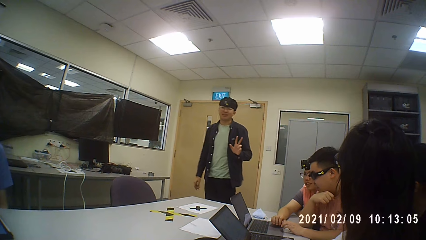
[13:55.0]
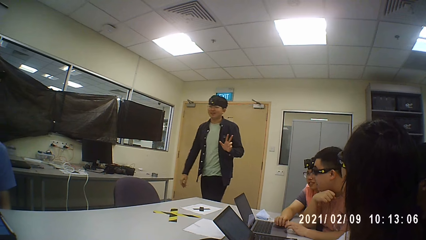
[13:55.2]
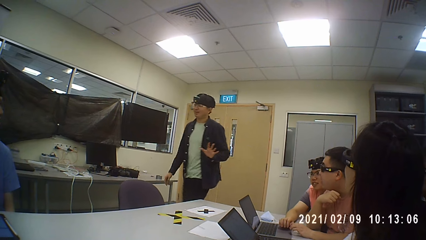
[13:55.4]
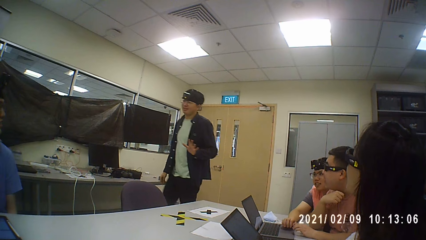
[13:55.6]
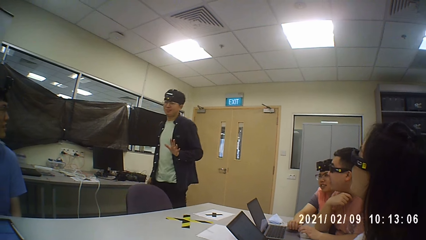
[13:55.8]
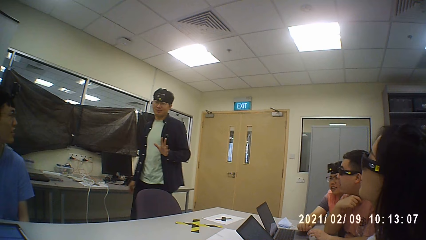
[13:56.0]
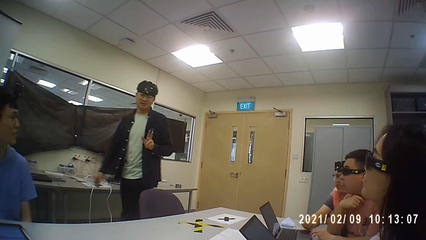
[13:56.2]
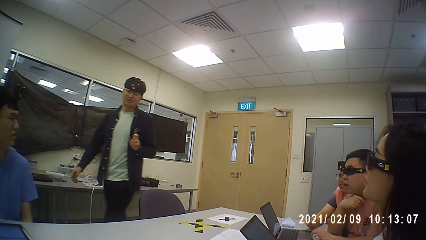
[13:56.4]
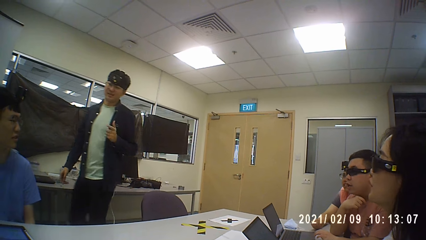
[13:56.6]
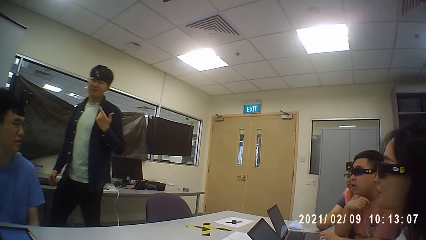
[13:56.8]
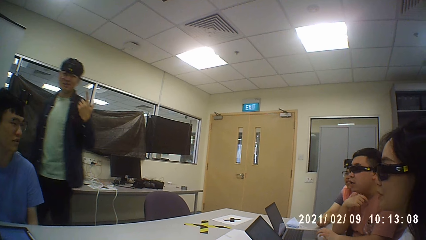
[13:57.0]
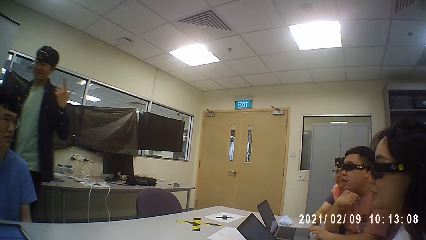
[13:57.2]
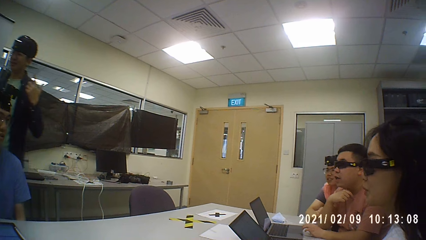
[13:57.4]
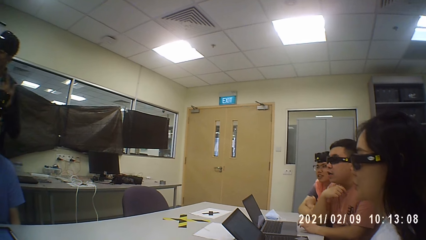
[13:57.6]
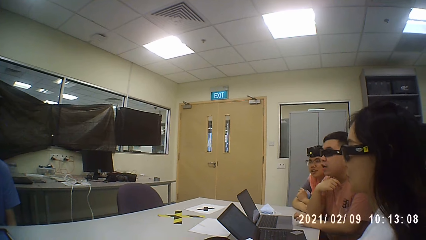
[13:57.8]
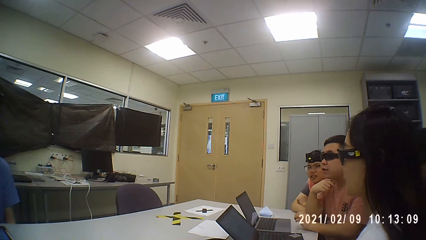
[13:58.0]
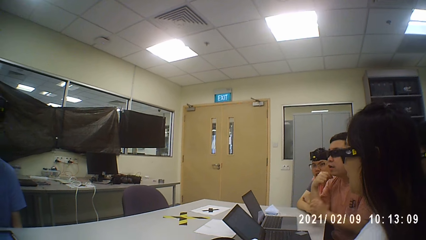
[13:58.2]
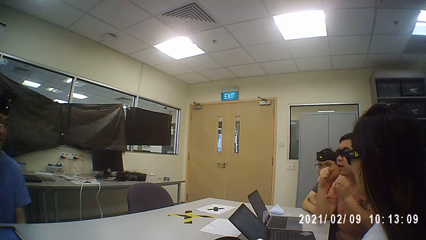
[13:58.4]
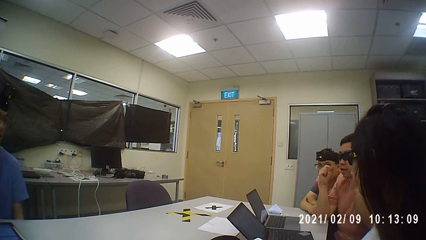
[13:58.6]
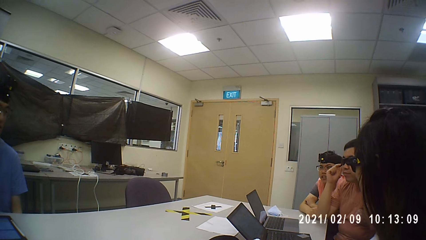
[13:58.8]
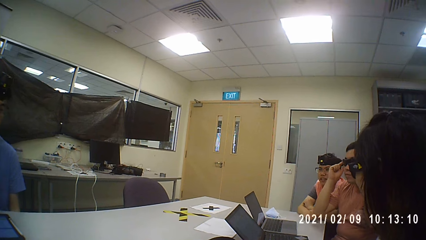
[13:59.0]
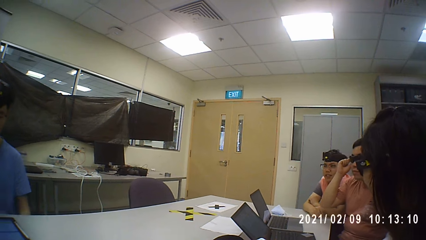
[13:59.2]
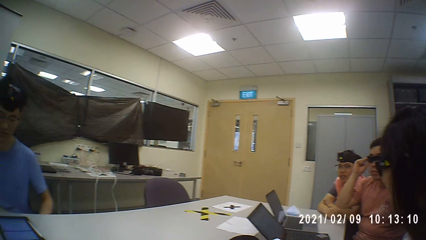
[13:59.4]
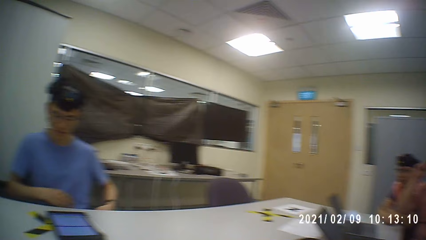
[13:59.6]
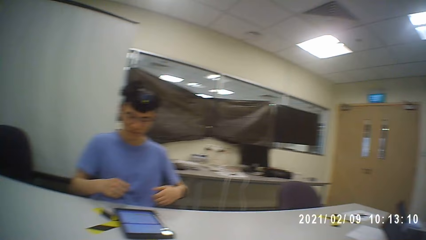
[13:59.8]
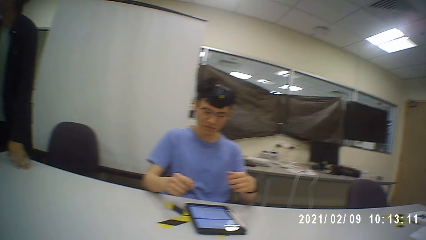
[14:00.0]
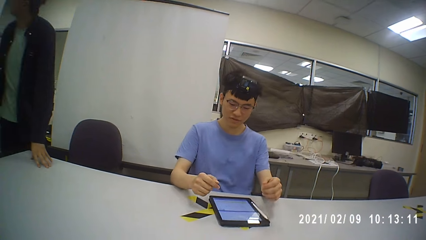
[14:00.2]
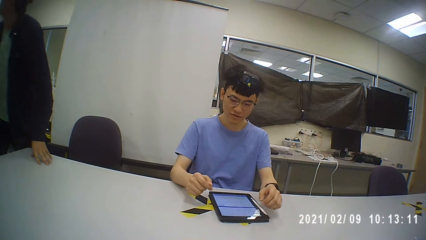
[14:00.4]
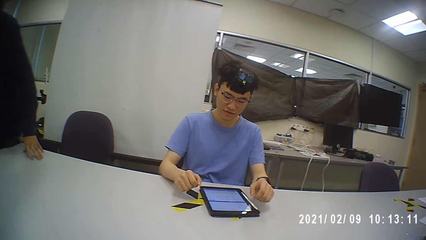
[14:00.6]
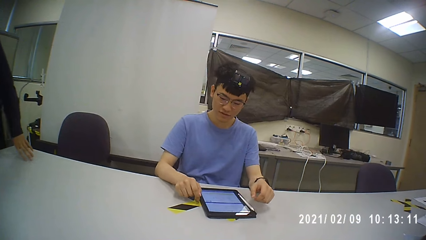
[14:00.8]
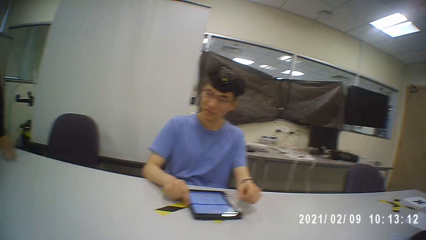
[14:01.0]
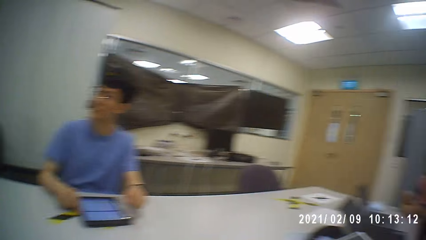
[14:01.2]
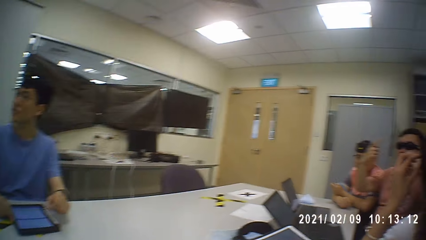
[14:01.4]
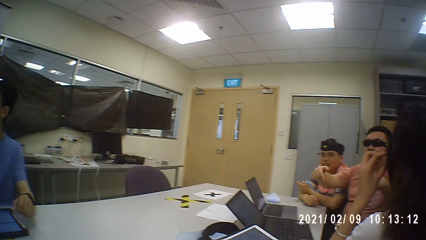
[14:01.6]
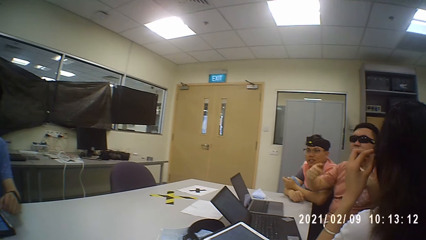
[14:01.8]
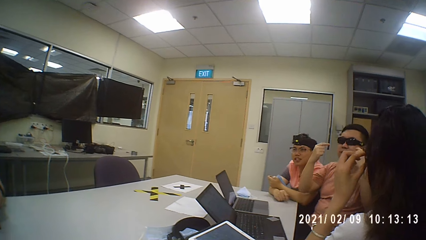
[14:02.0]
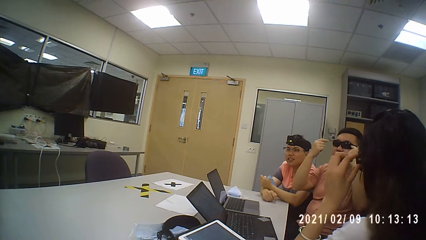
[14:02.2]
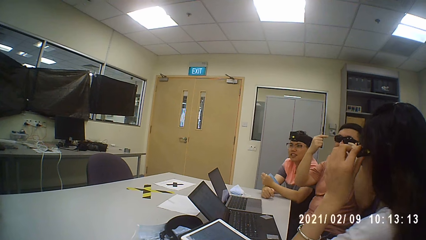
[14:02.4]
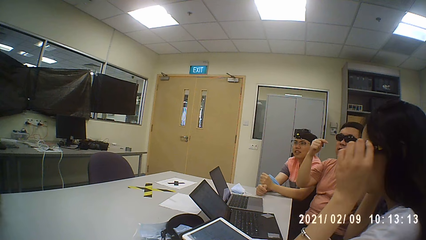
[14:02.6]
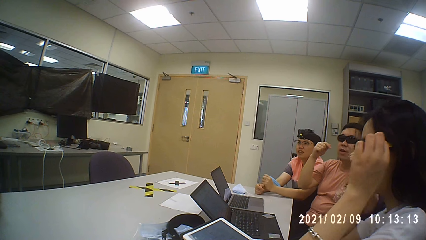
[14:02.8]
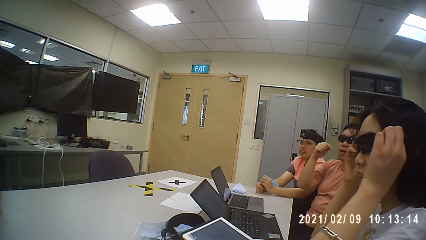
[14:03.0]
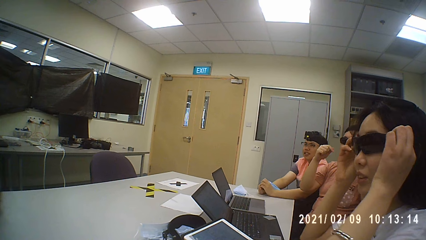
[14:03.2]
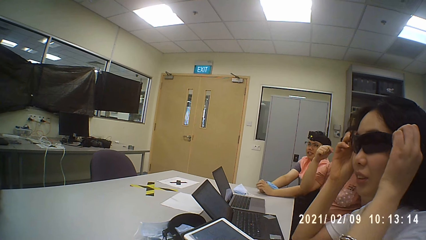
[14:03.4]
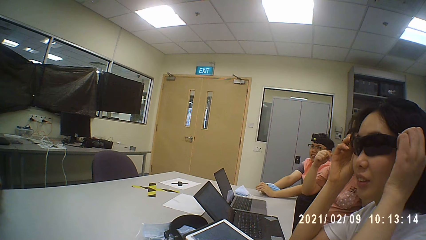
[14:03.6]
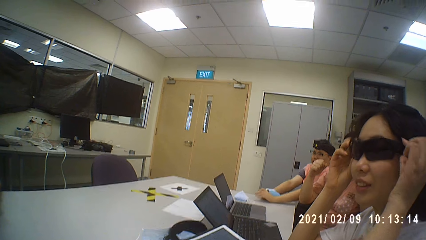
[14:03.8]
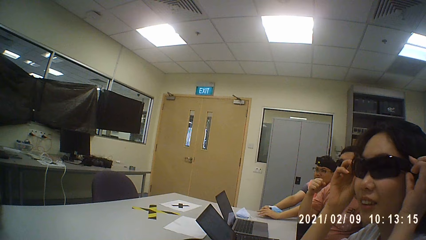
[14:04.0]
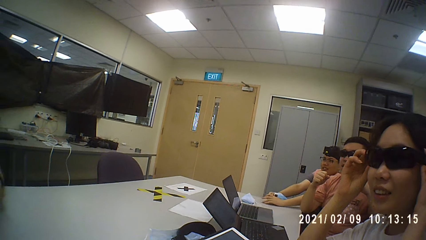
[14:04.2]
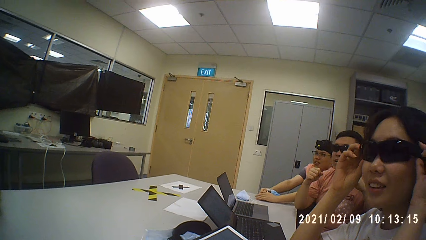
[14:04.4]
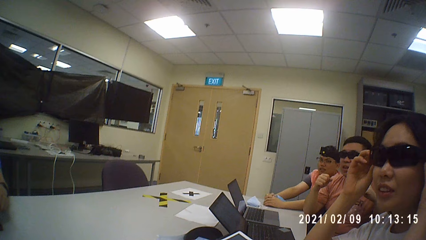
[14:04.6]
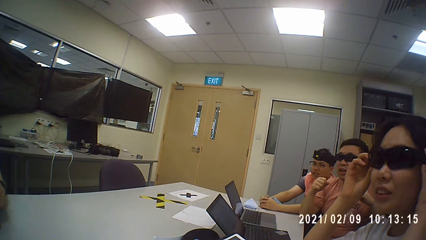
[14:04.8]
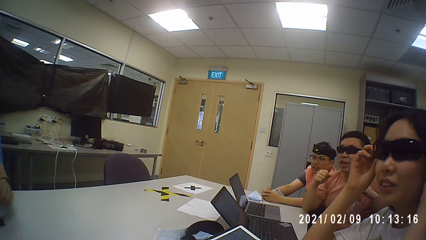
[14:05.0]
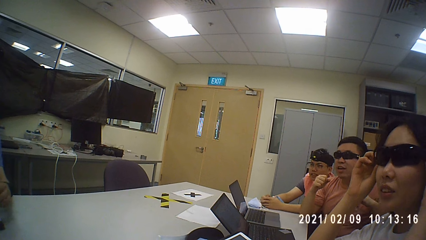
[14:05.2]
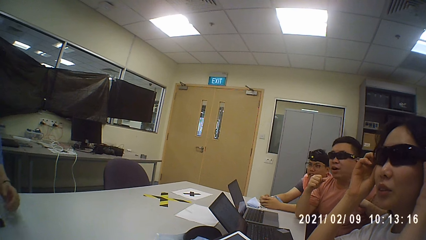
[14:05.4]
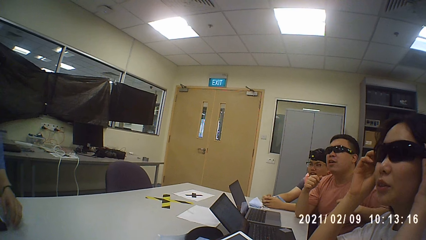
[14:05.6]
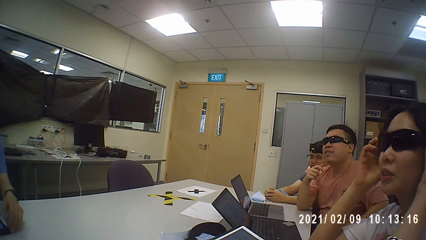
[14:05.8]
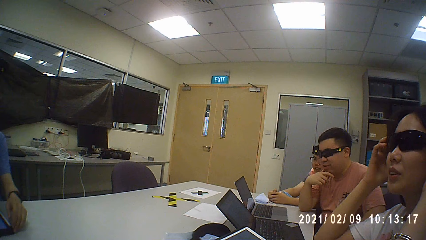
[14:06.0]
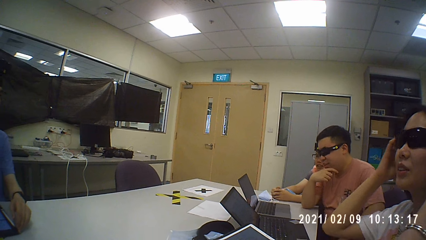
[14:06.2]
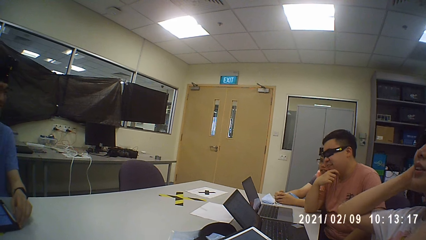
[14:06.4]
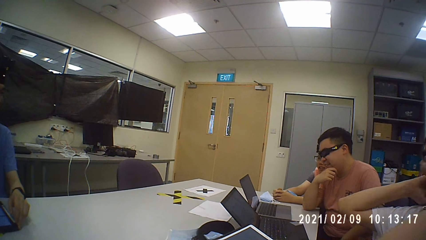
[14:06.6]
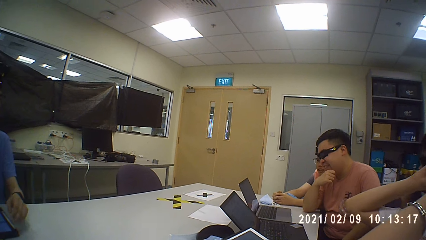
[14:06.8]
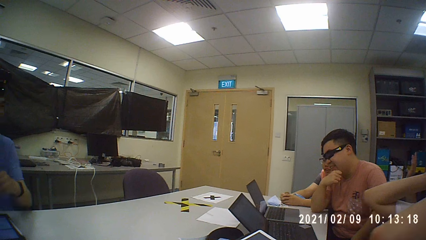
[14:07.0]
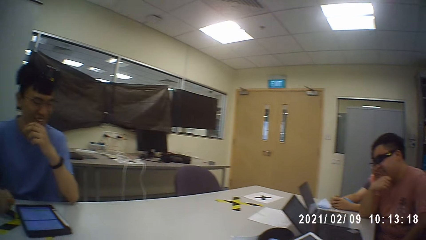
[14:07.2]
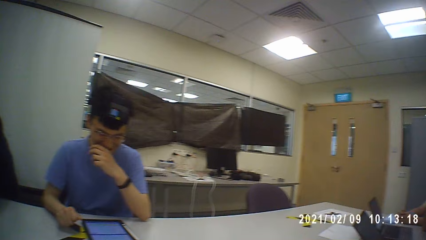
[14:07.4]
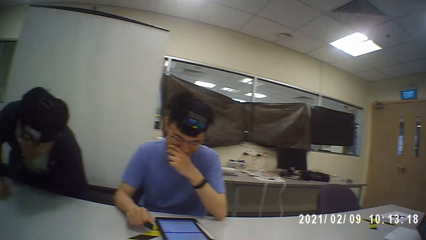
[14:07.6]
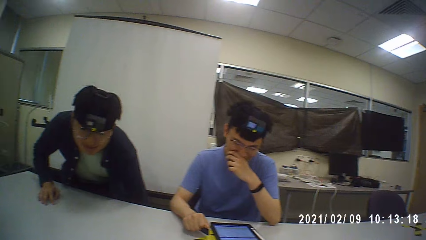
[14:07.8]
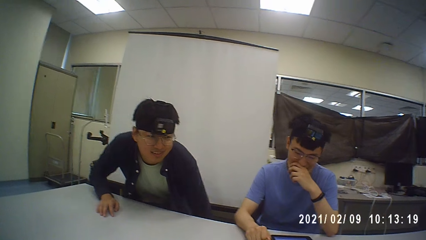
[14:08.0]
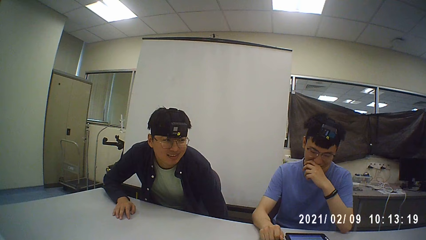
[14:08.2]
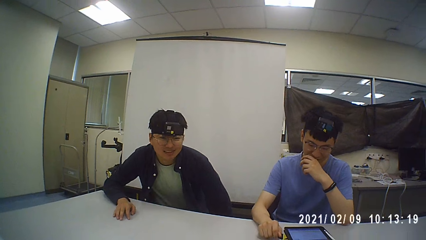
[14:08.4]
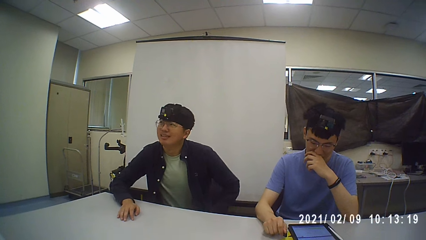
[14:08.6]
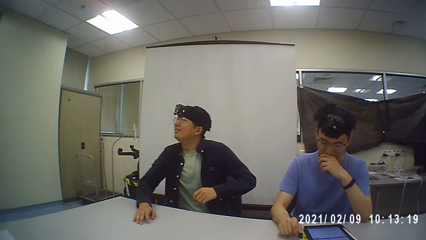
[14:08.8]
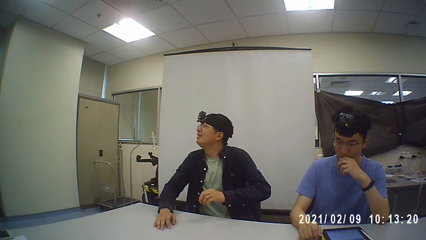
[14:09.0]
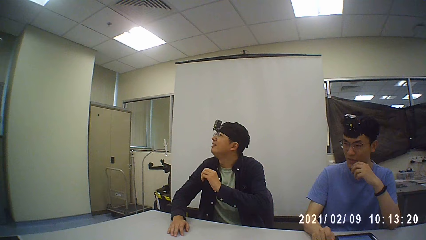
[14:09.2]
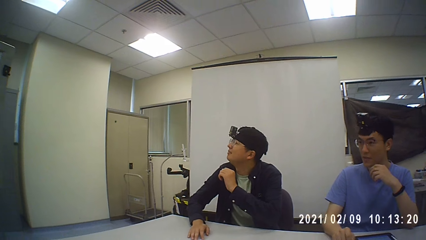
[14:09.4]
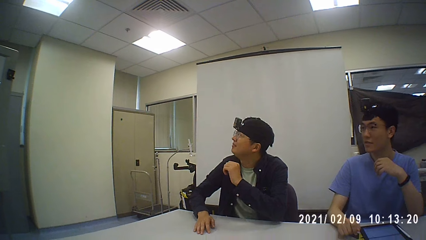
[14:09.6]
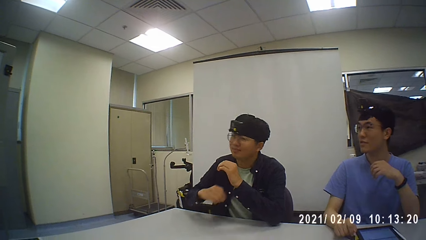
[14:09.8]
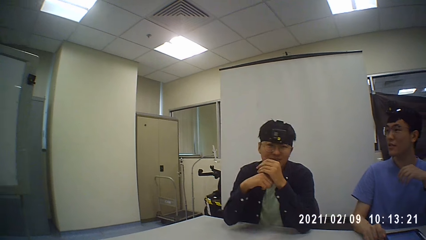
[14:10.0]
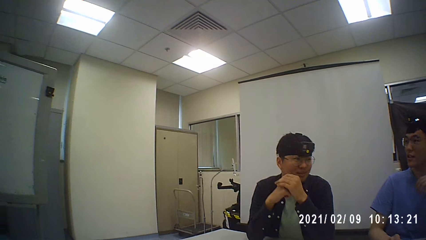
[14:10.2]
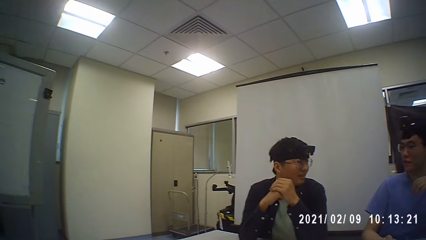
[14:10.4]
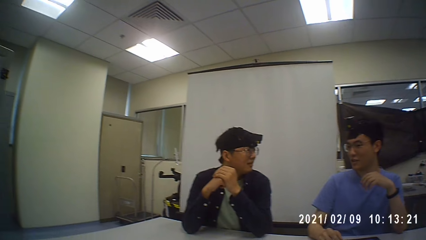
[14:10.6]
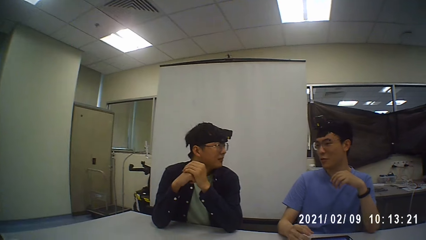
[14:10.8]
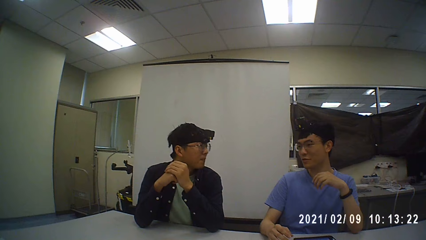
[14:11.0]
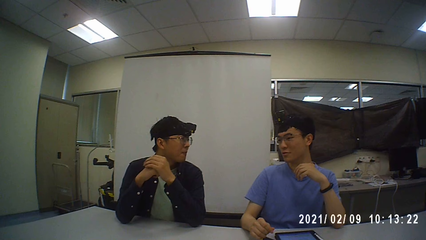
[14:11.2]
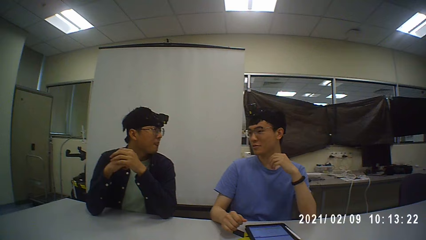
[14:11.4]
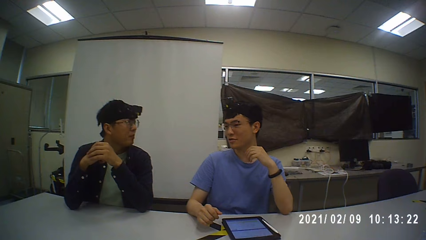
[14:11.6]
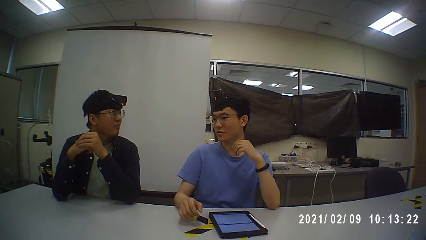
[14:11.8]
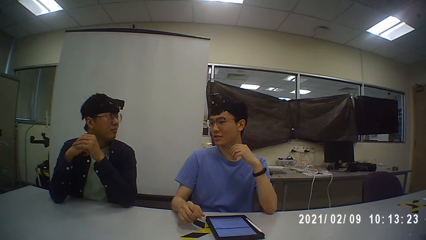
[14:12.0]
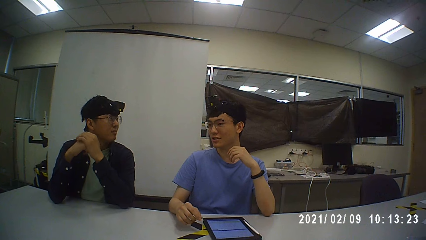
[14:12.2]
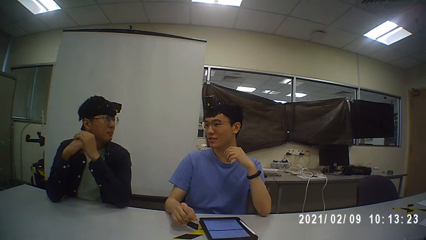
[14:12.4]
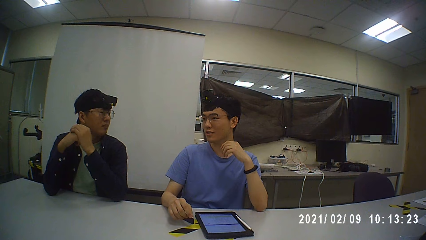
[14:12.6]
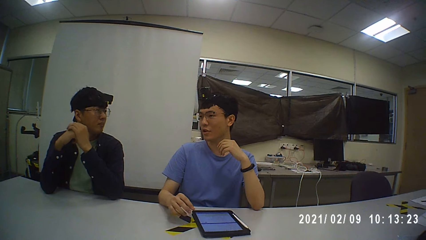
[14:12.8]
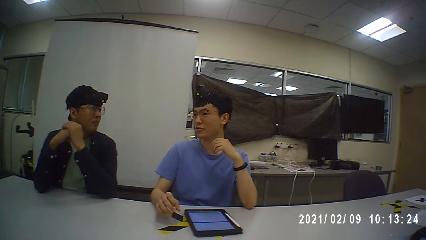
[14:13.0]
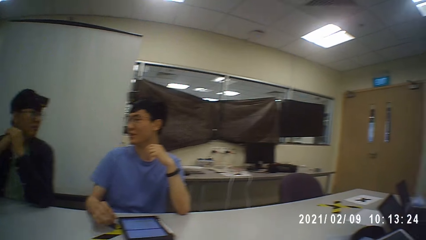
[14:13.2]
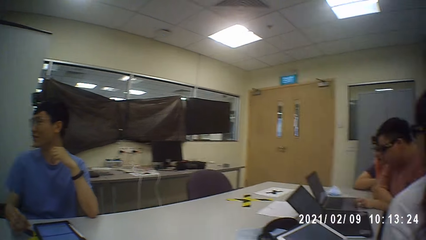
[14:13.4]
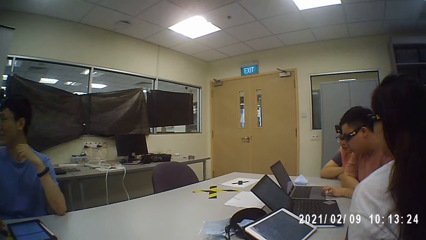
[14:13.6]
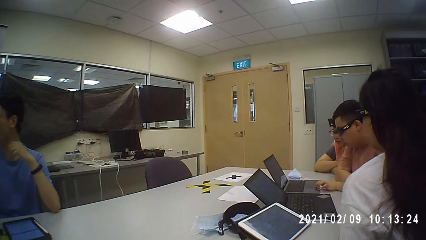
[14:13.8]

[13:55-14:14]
A man walks in the room and talks. Another man talks with the camera wearer and talks with the first man. The camera wearer sits down. Another man talks with the first man.
